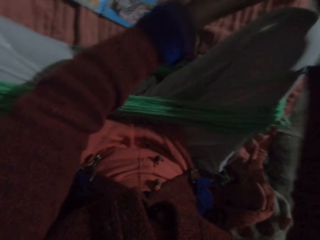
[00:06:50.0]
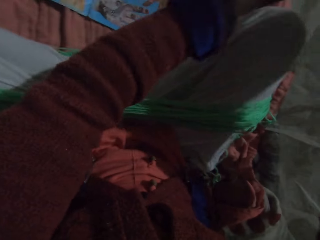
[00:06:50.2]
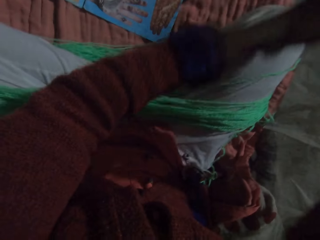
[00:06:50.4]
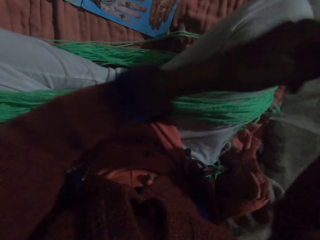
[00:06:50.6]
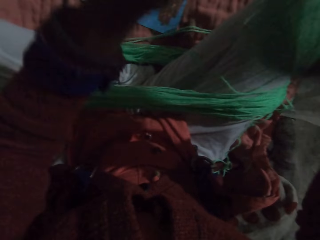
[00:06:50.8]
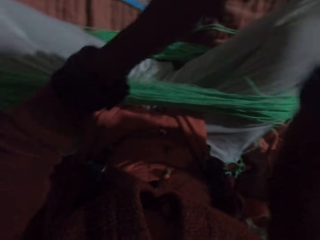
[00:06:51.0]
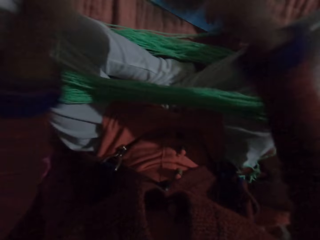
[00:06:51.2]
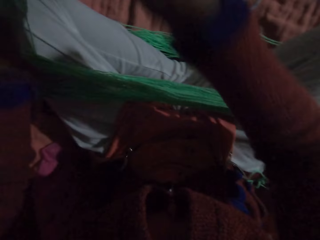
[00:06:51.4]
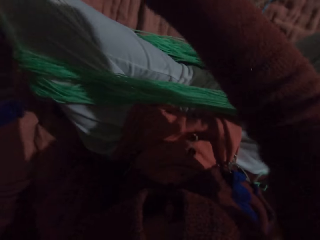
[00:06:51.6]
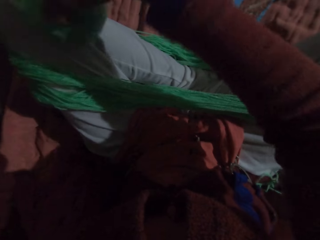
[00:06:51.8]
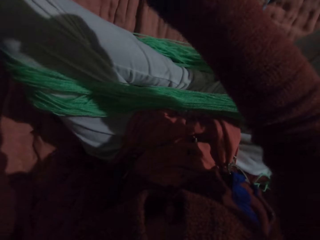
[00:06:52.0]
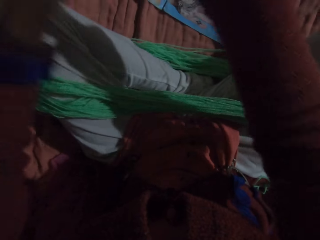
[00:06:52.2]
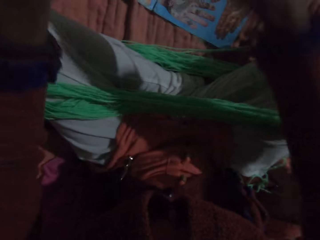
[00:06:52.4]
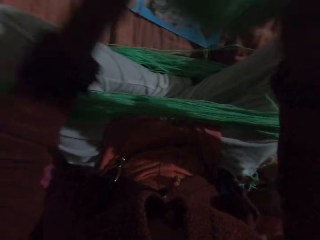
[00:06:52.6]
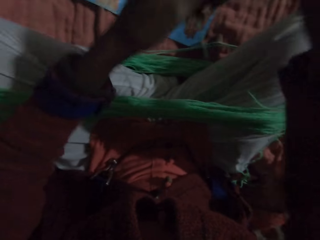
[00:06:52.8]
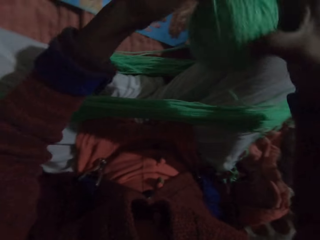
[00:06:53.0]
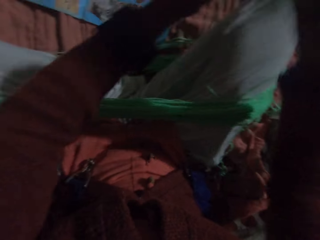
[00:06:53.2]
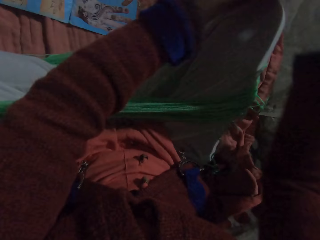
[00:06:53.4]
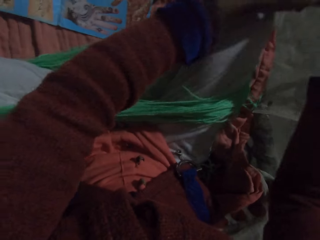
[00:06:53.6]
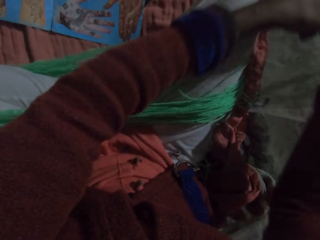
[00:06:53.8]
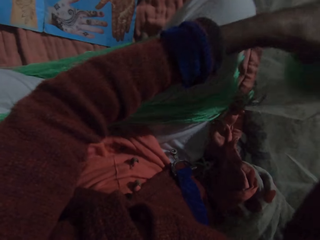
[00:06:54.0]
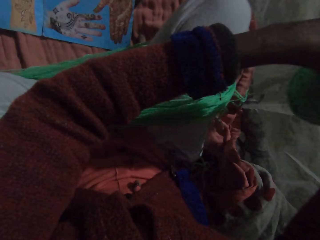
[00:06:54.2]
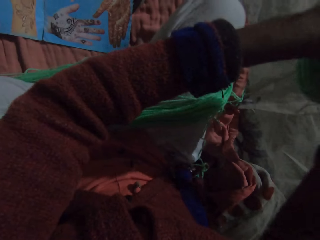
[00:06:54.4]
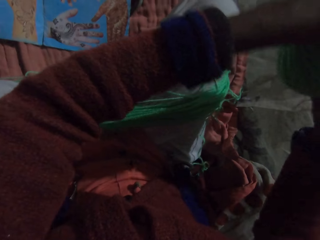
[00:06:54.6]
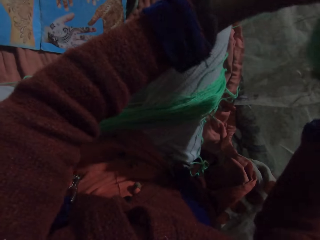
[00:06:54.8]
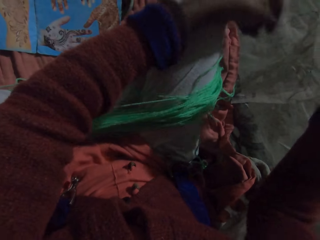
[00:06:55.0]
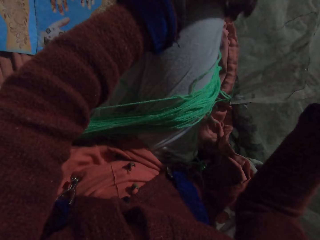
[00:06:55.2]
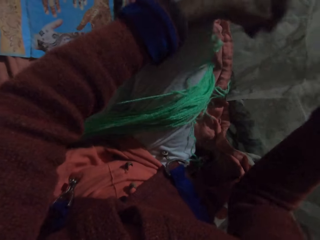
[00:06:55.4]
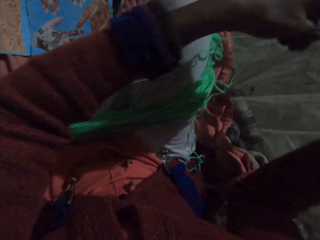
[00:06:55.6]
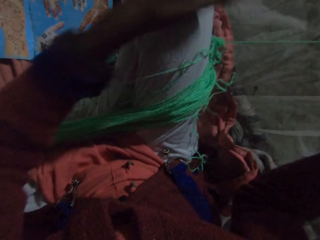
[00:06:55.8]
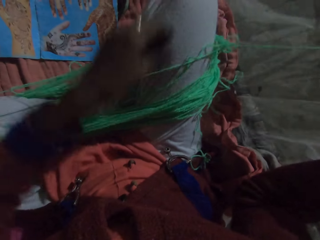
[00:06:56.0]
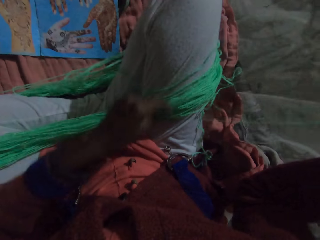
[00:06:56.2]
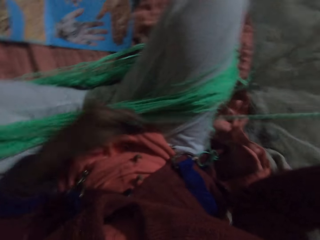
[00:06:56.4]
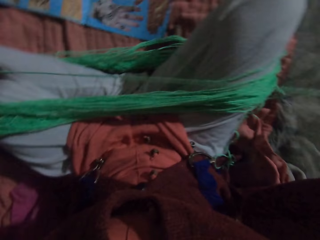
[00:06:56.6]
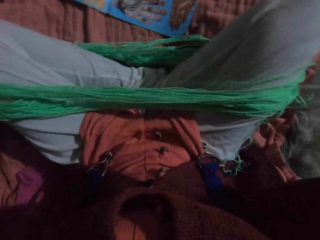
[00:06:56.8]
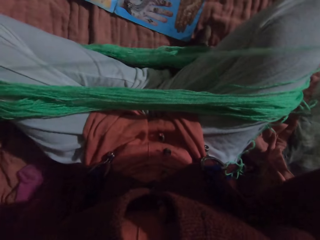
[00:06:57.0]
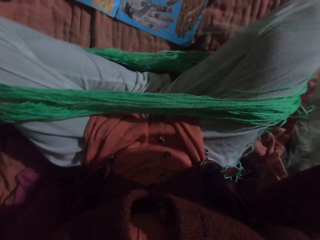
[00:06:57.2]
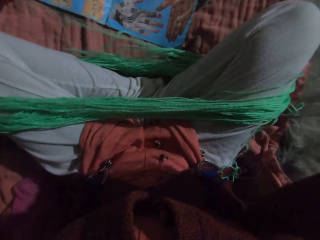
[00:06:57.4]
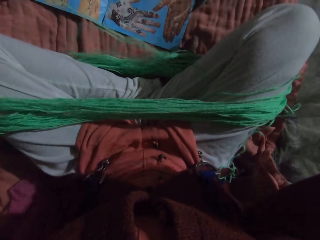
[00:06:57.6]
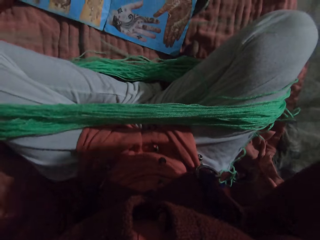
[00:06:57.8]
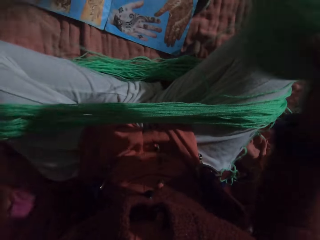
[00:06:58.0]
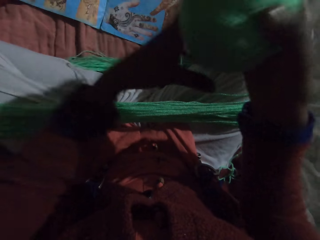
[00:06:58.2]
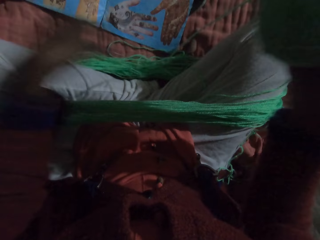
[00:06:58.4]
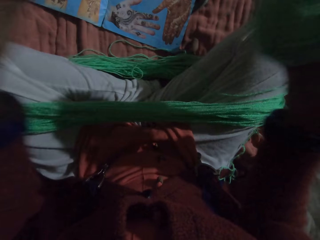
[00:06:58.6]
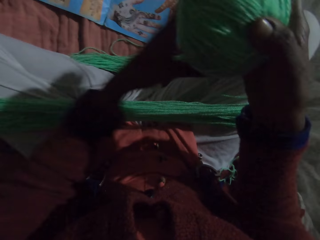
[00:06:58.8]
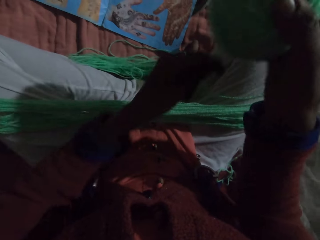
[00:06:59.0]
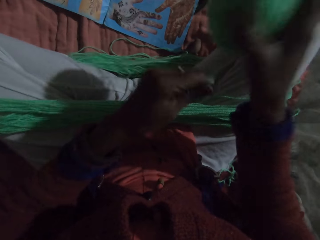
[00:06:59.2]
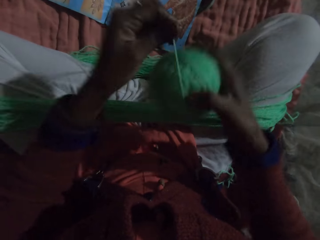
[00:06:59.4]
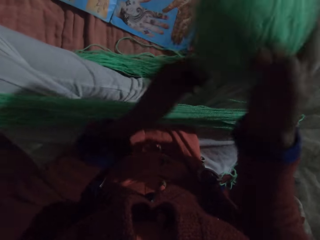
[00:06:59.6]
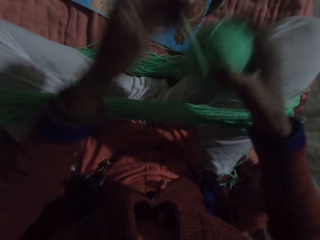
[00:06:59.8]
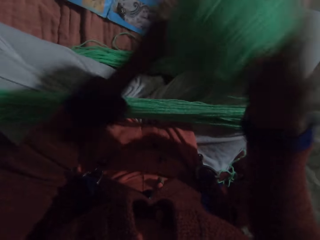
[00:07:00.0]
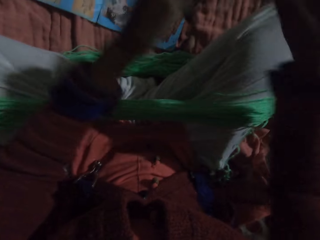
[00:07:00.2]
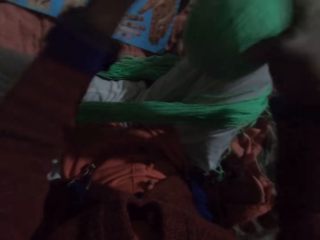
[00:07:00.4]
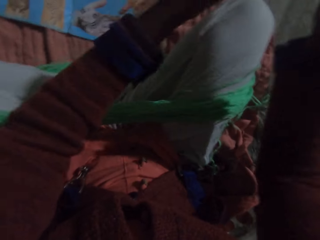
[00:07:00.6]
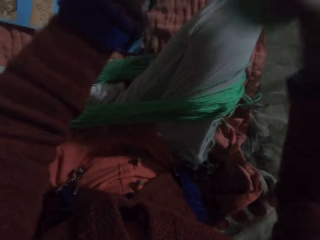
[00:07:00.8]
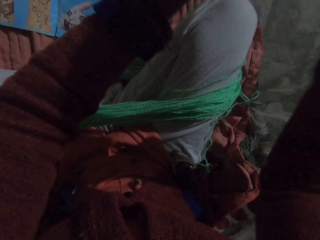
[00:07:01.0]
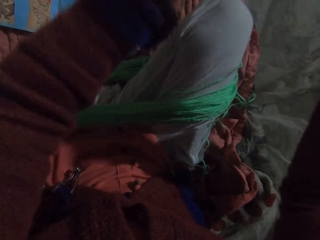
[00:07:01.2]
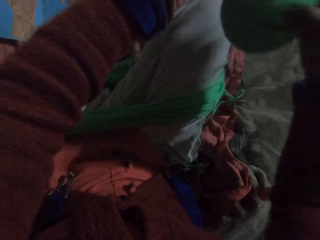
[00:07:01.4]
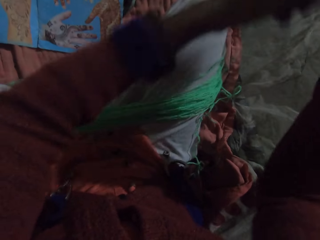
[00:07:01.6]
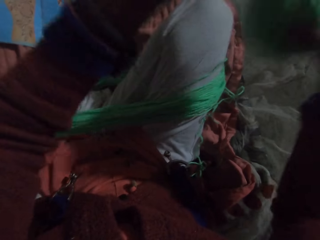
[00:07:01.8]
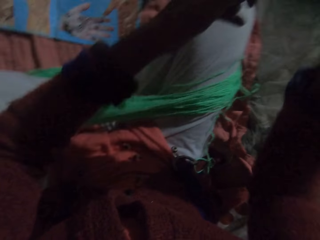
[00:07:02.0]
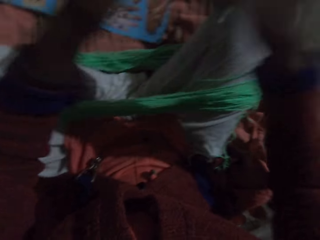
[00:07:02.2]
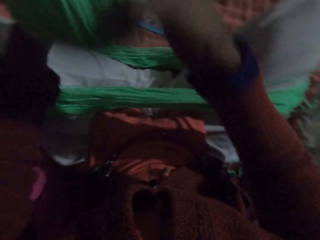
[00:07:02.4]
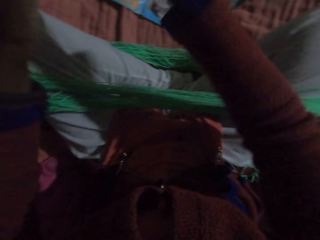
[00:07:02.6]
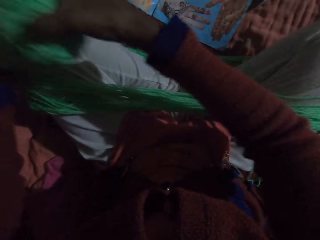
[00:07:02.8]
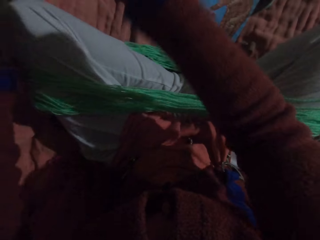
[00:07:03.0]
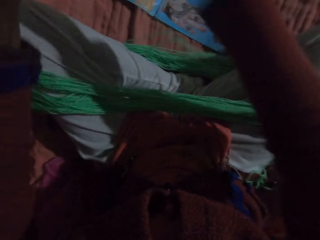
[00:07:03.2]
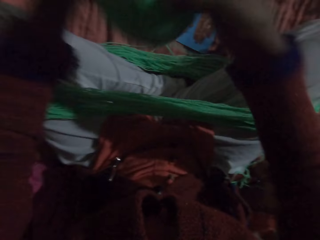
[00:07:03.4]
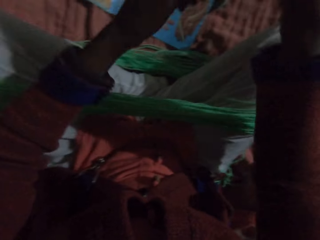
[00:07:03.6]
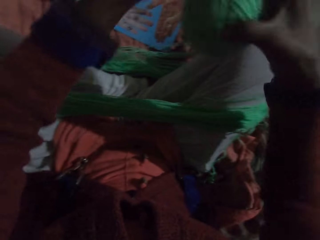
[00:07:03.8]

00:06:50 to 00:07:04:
The camera wearer adjusts the yarn with her left hand. She rolls the yarn with her hands.

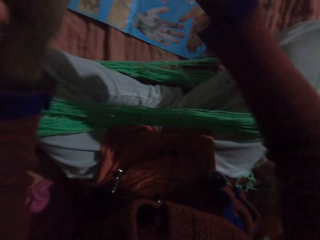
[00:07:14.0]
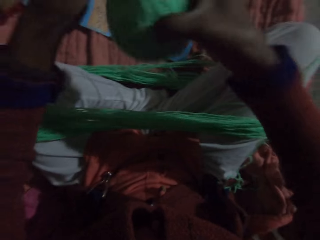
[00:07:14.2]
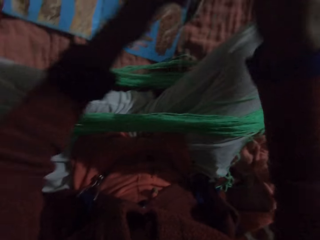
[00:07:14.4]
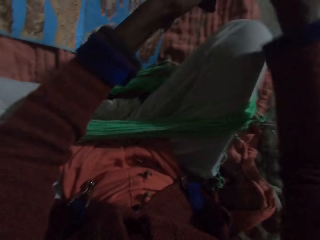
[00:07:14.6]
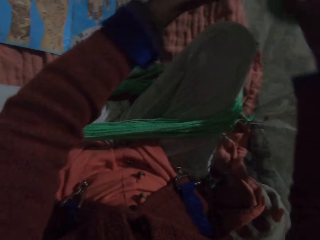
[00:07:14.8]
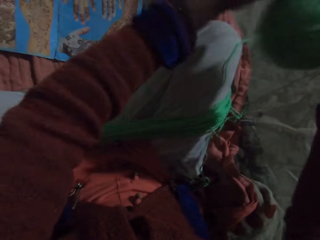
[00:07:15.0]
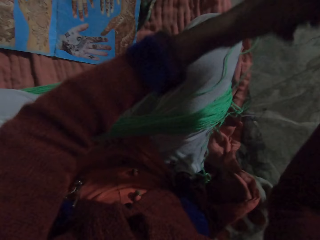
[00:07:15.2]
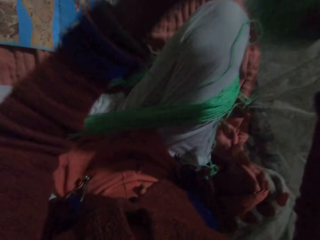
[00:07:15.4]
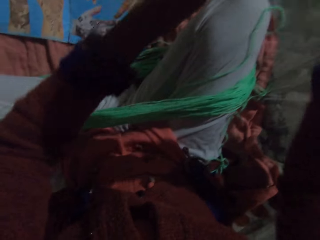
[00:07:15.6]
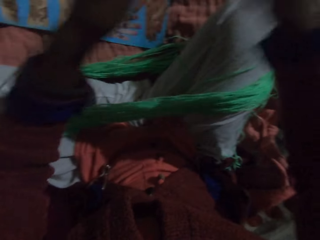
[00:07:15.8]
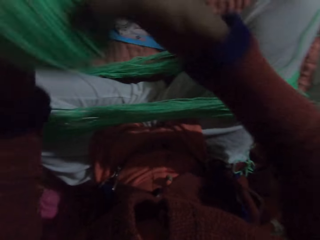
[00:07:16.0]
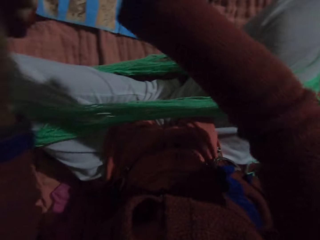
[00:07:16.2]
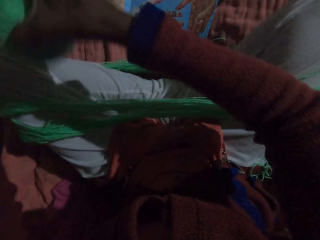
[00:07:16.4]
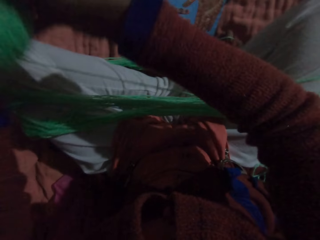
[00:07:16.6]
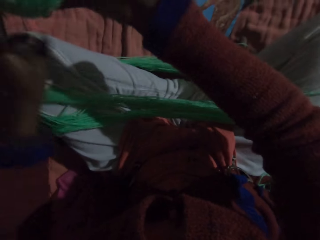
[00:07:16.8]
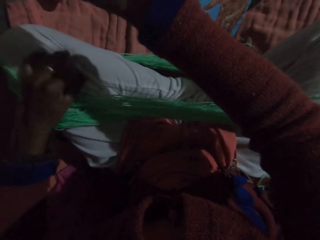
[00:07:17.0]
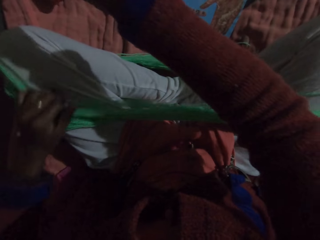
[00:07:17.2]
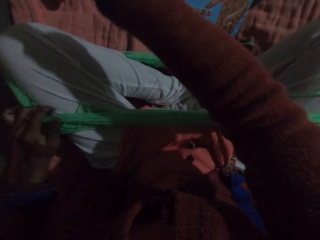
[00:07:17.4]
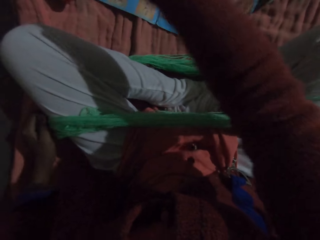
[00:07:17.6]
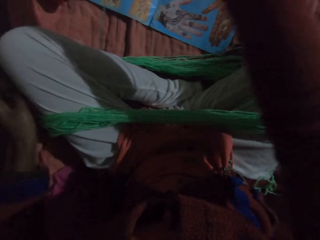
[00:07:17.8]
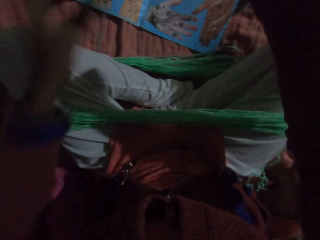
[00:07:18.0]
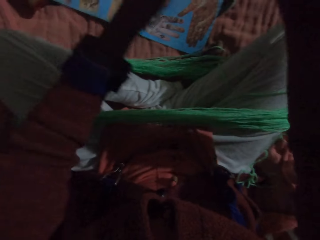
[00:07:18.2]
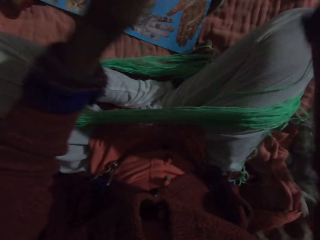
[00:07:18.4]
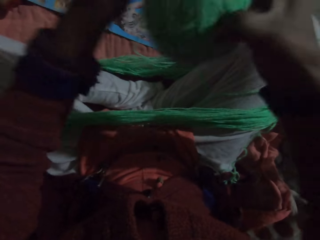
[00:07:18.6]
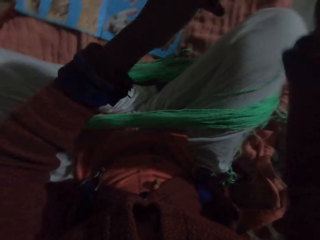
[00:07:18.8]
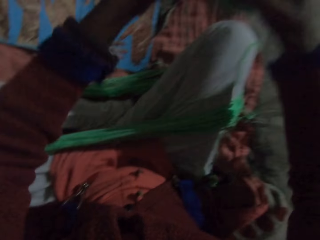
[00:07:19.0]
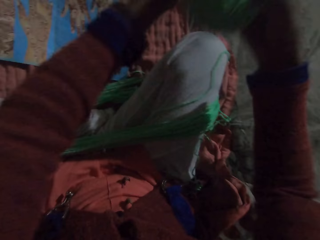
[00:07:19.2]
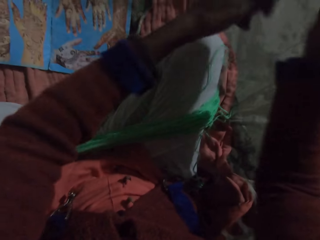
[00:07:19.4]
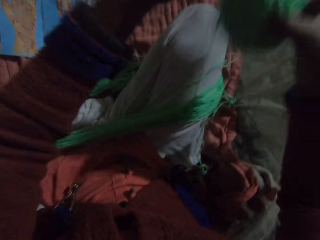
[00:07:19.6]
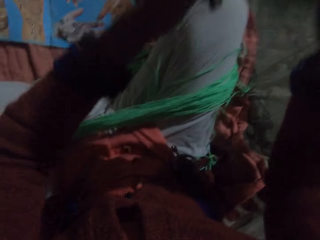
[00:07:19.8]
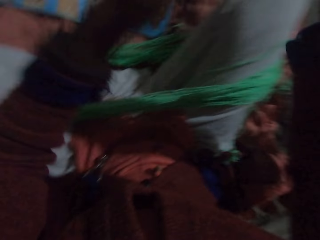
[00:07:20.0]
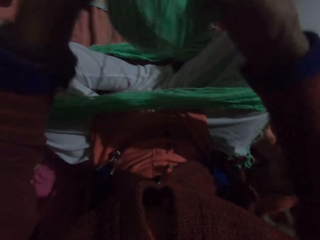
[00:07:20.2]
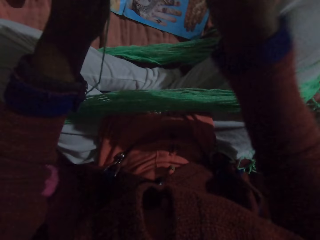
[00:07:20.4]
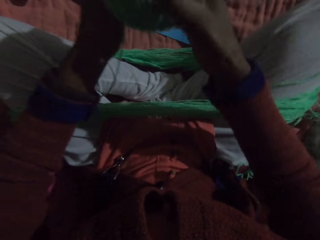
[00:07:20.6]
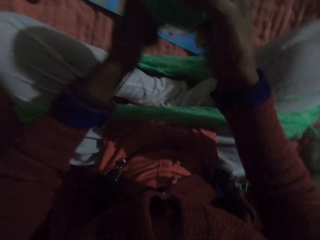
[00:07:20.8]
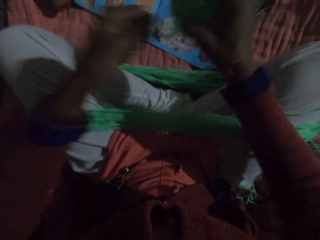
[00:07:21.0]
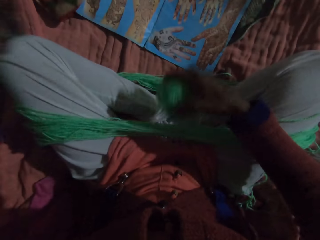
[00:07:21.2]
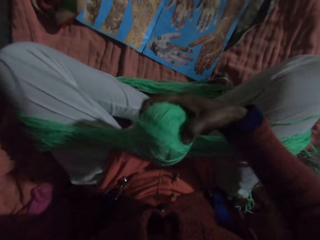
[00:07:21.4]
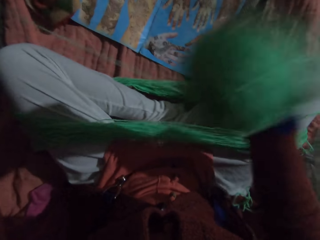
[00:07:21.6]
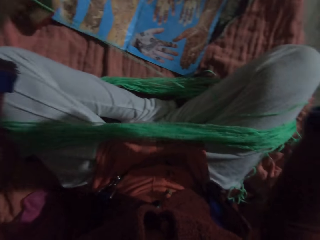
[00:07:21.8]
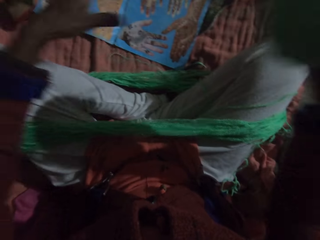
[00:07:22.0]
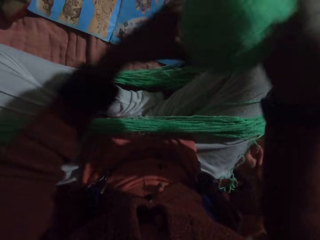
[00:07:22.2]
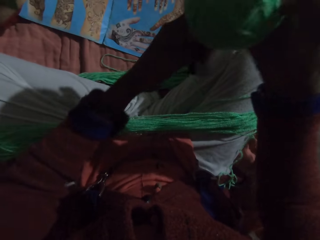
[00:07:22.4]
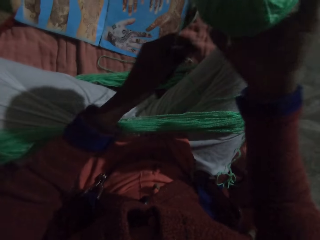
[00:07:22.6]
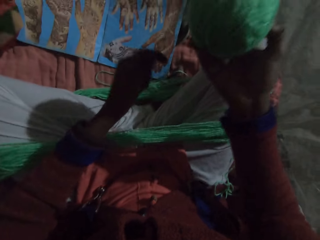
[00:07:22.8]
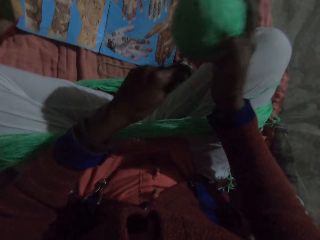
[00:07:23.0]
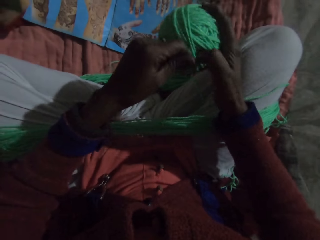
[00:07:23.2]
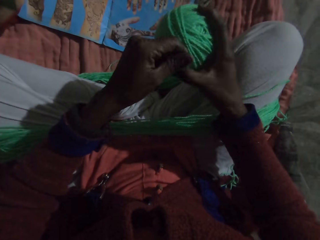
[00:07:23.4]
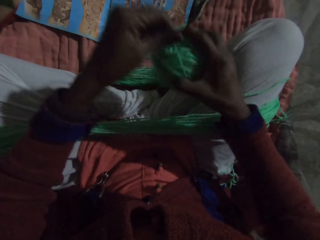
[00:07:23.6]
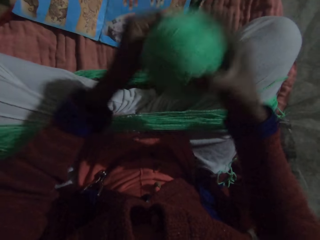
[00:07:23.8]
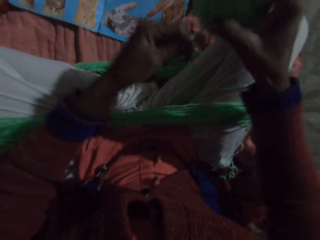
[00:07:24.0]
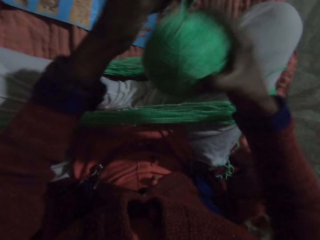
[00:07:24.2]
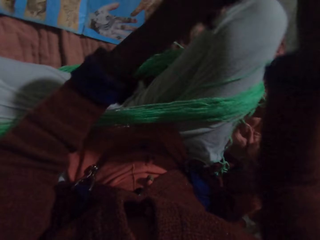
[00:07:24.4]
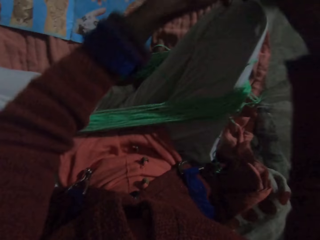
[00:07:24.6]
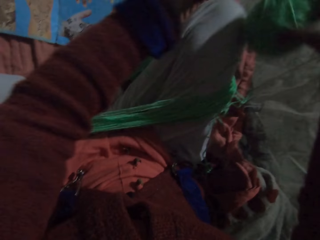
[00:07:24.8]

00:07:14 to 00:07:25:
The camera wearer adjusts the yarn on her legs with her left hand. She rolls the yarn with her hands. She adjusts the yarn with her left hand. She rolls the yarn with her hands.
